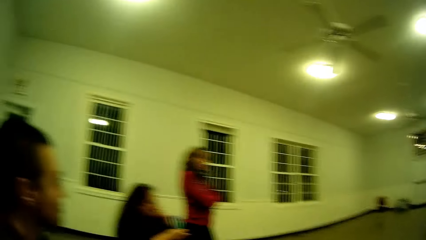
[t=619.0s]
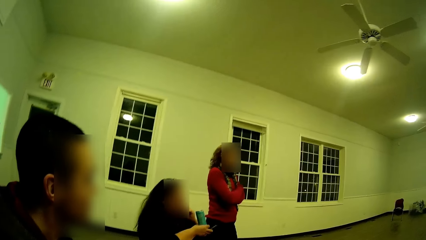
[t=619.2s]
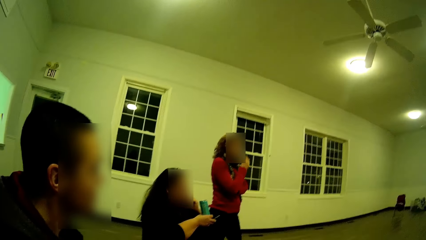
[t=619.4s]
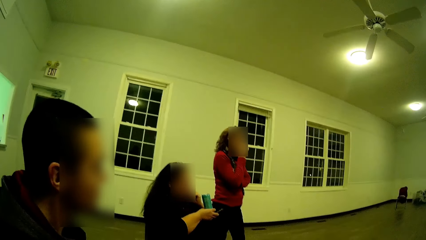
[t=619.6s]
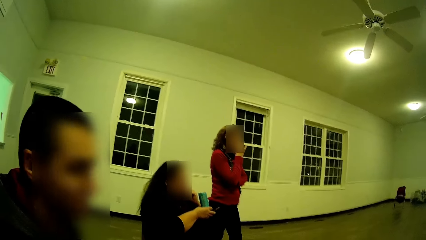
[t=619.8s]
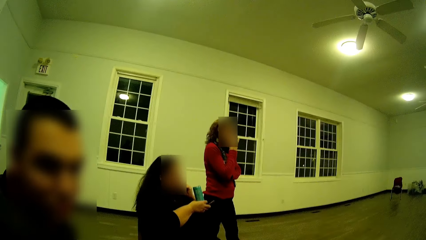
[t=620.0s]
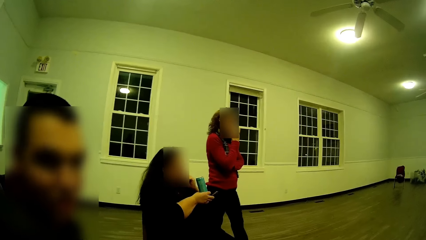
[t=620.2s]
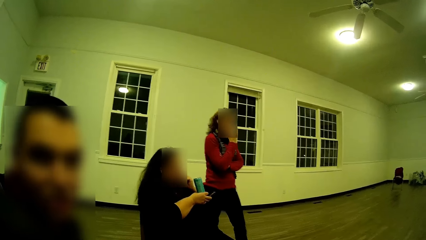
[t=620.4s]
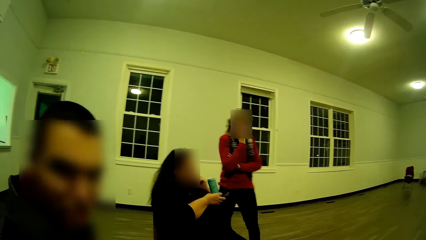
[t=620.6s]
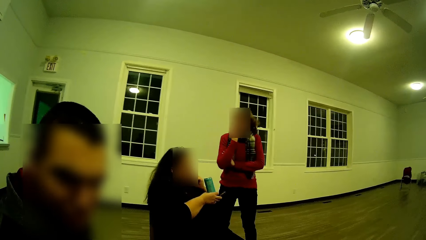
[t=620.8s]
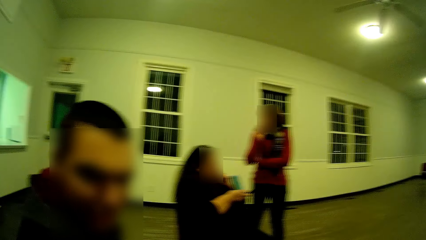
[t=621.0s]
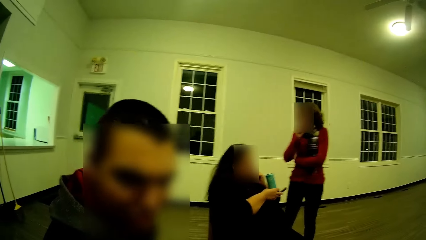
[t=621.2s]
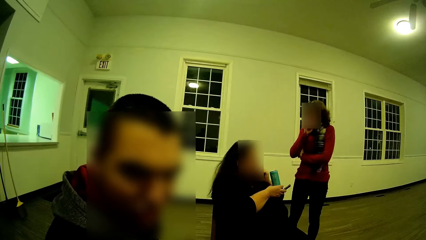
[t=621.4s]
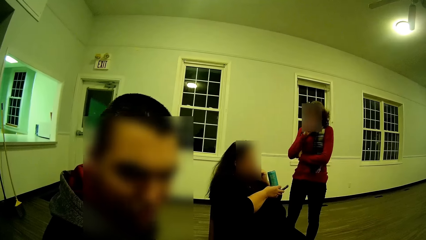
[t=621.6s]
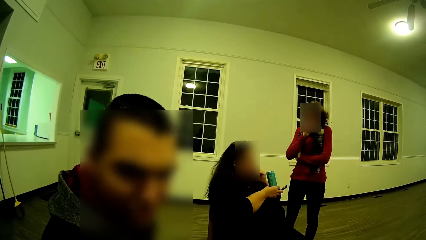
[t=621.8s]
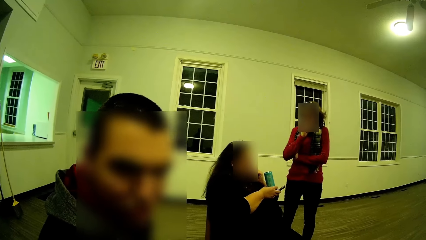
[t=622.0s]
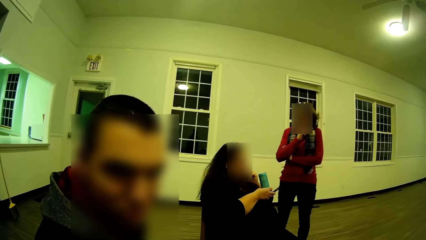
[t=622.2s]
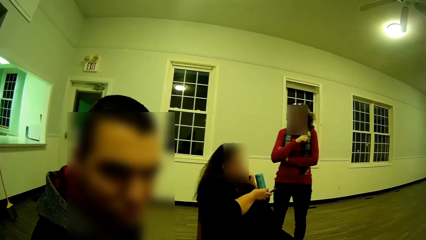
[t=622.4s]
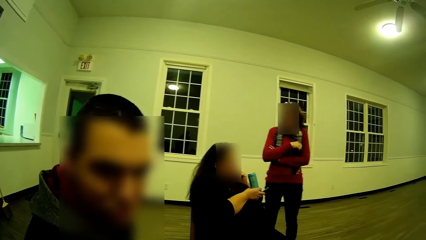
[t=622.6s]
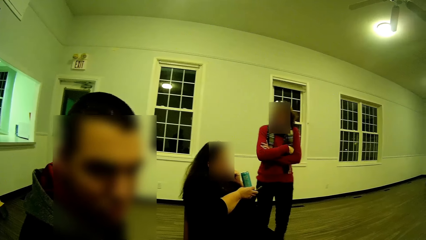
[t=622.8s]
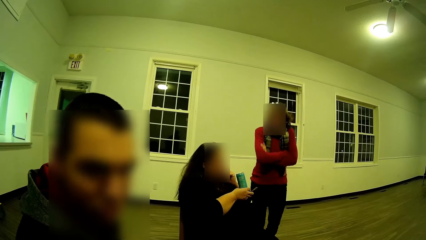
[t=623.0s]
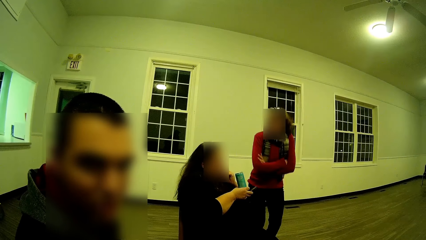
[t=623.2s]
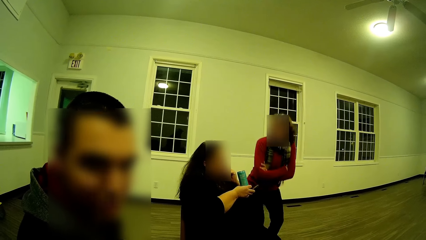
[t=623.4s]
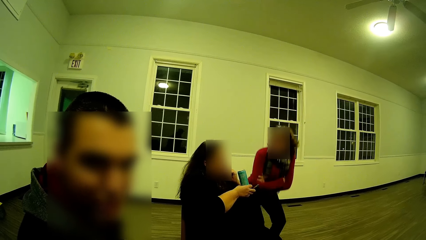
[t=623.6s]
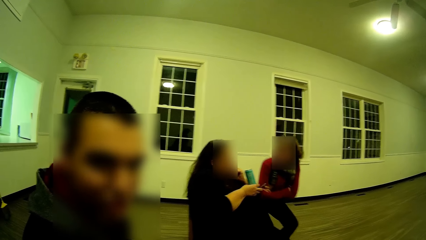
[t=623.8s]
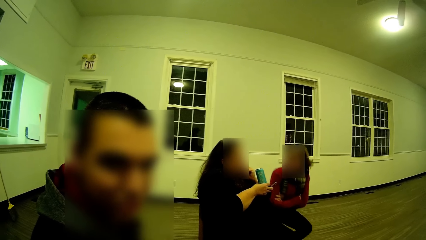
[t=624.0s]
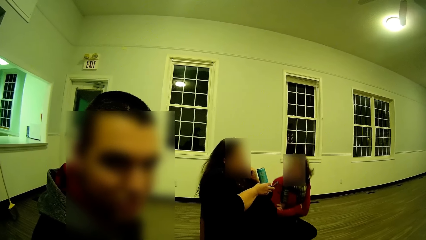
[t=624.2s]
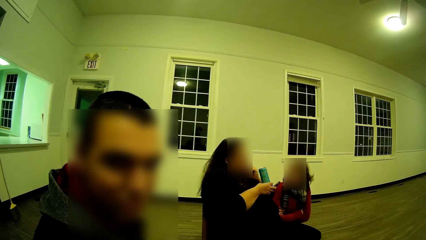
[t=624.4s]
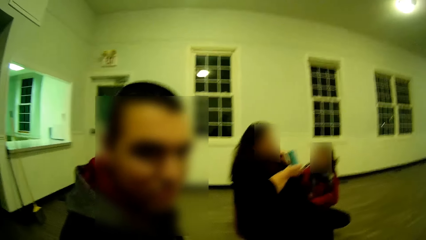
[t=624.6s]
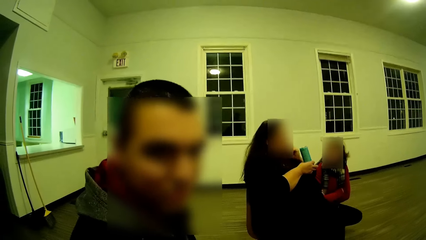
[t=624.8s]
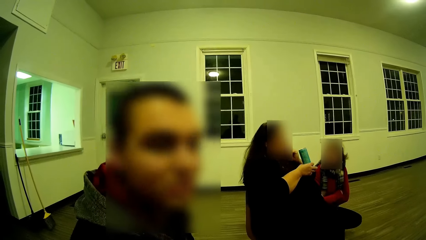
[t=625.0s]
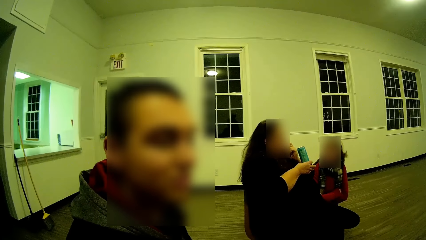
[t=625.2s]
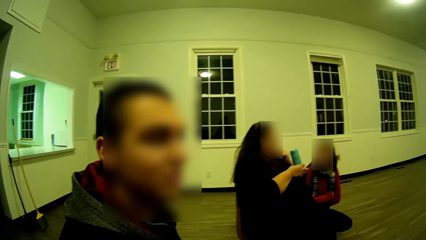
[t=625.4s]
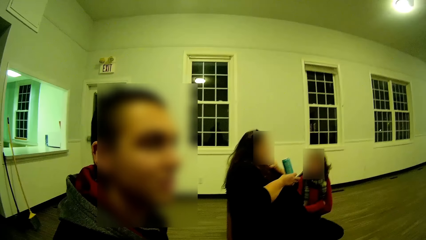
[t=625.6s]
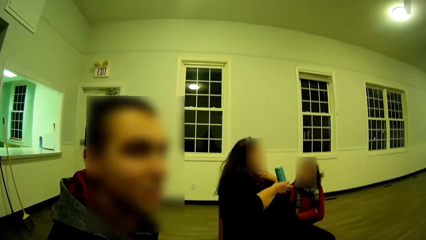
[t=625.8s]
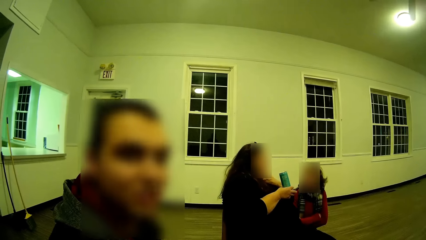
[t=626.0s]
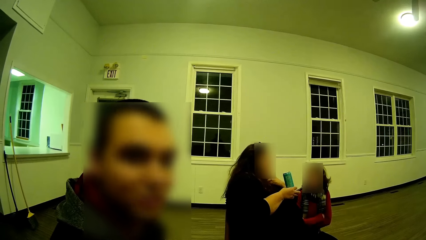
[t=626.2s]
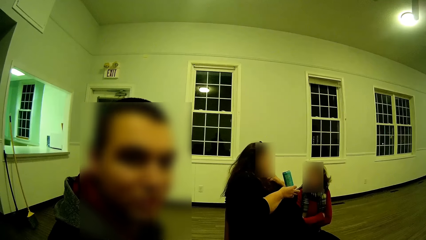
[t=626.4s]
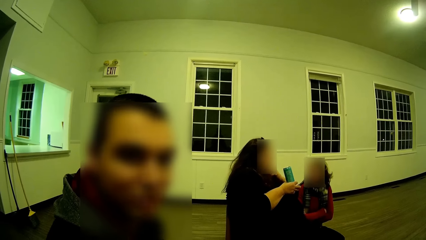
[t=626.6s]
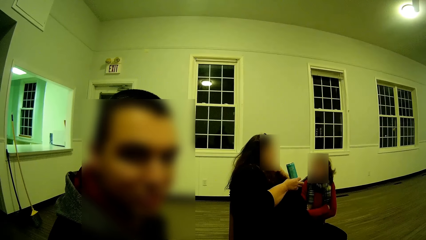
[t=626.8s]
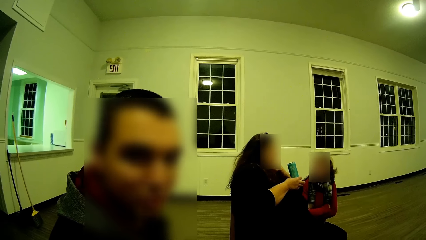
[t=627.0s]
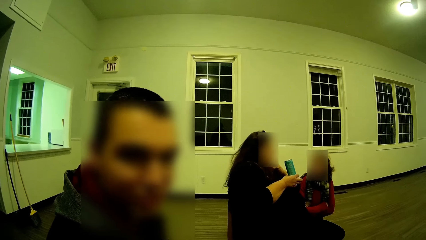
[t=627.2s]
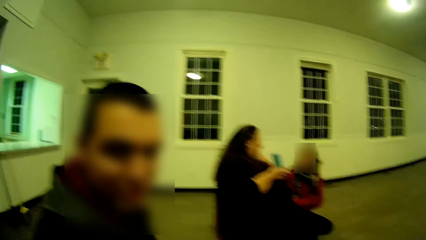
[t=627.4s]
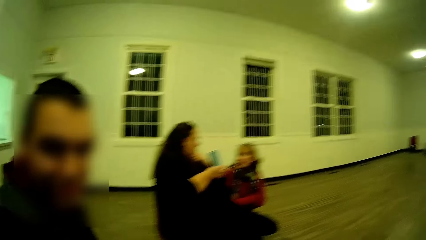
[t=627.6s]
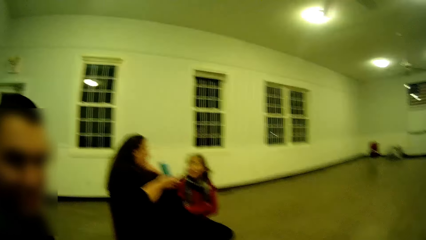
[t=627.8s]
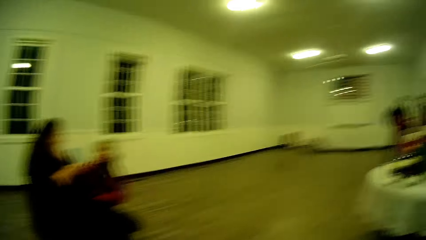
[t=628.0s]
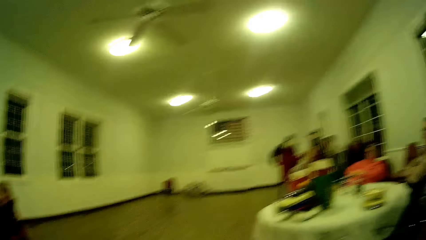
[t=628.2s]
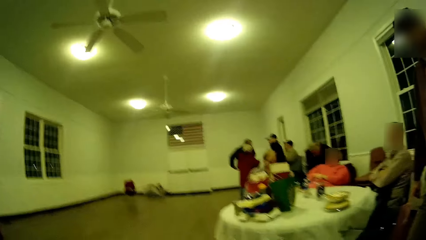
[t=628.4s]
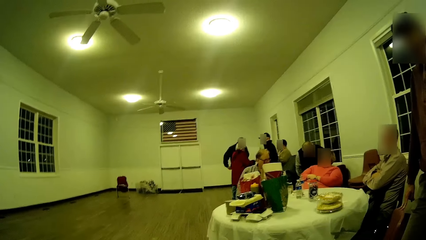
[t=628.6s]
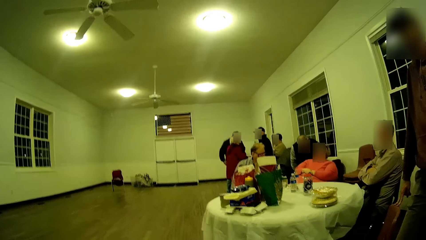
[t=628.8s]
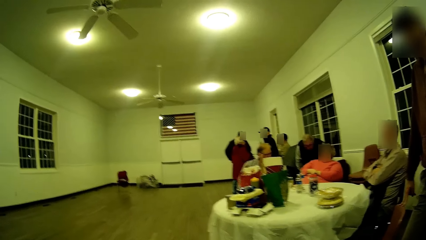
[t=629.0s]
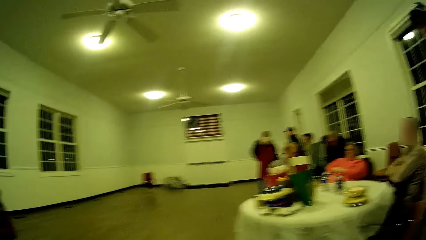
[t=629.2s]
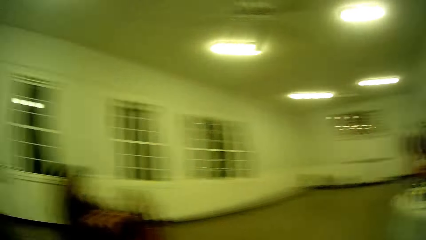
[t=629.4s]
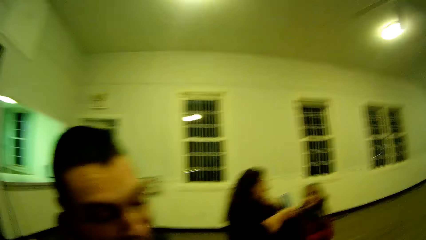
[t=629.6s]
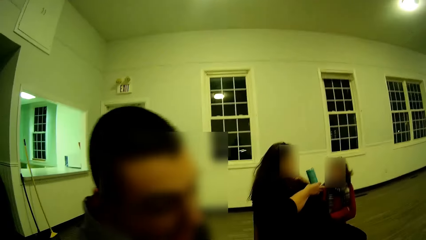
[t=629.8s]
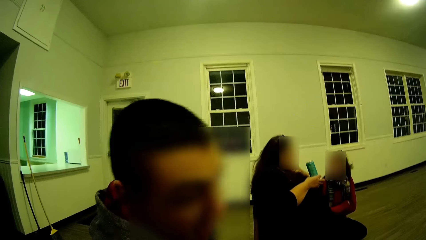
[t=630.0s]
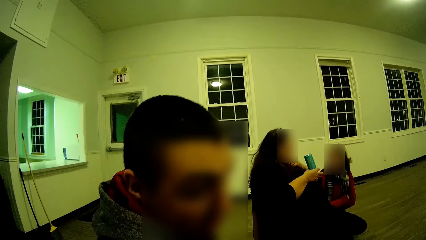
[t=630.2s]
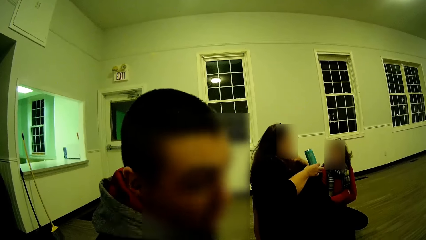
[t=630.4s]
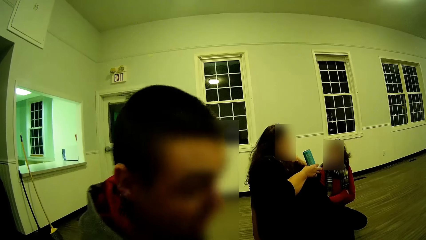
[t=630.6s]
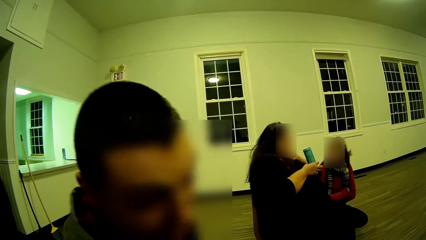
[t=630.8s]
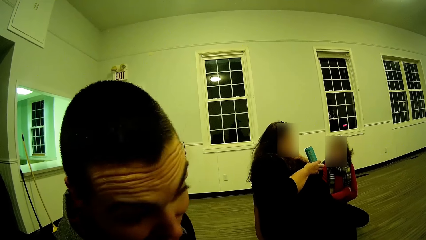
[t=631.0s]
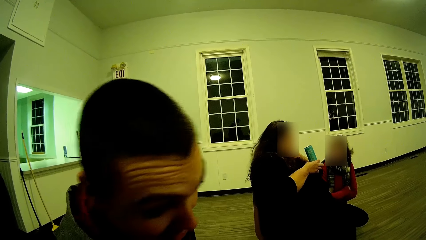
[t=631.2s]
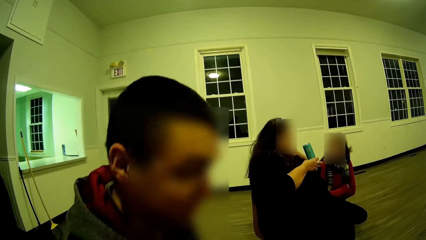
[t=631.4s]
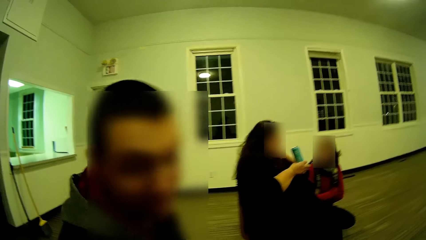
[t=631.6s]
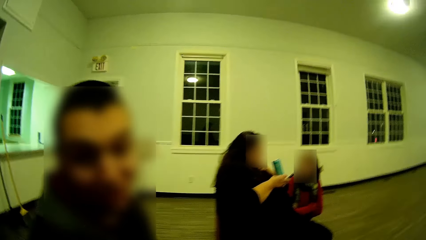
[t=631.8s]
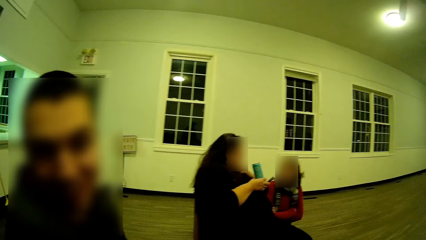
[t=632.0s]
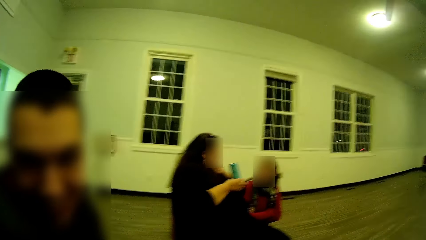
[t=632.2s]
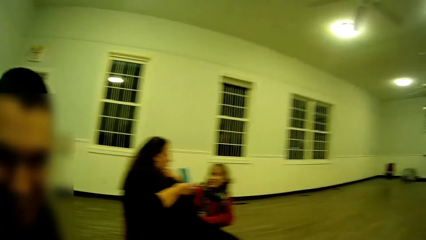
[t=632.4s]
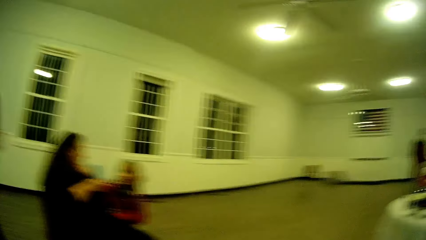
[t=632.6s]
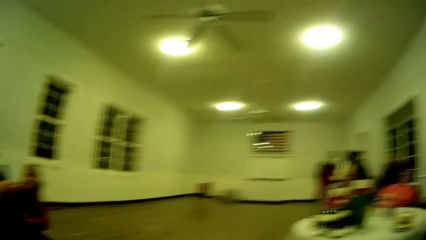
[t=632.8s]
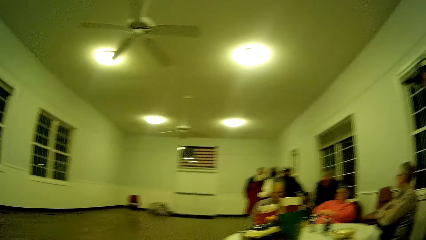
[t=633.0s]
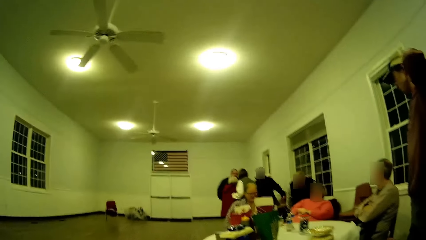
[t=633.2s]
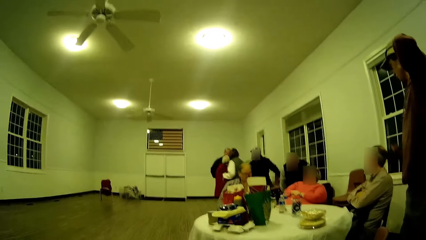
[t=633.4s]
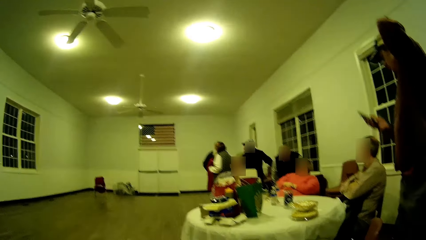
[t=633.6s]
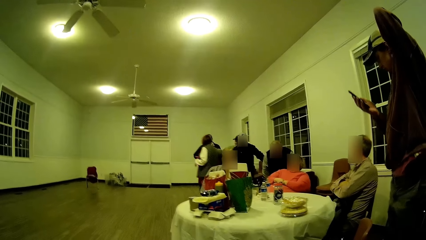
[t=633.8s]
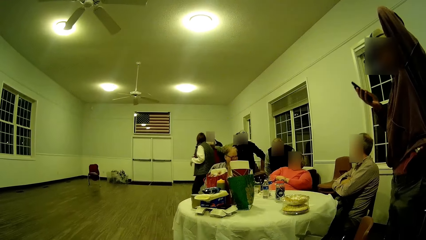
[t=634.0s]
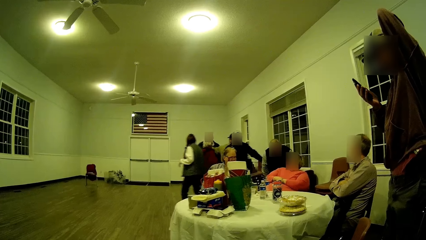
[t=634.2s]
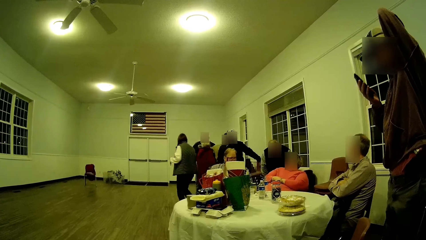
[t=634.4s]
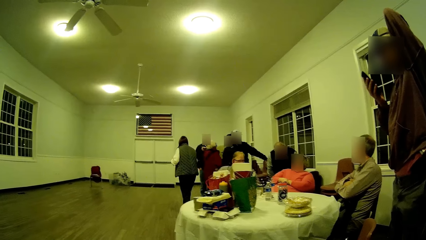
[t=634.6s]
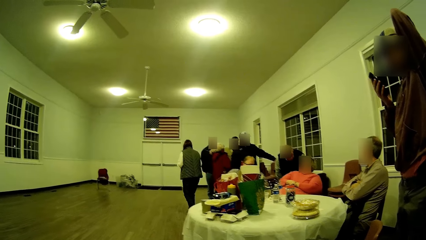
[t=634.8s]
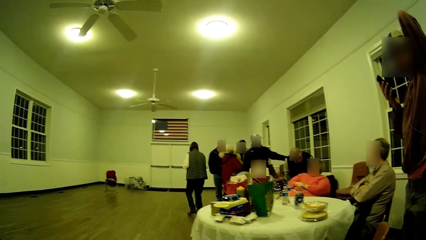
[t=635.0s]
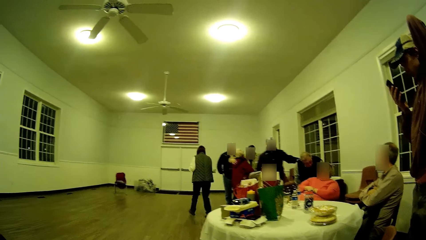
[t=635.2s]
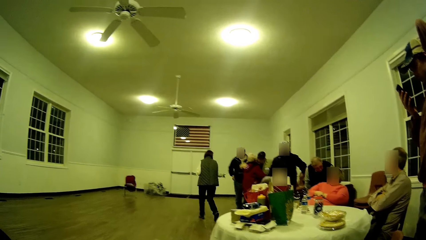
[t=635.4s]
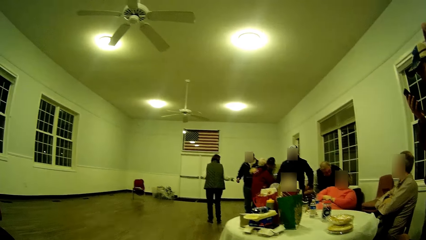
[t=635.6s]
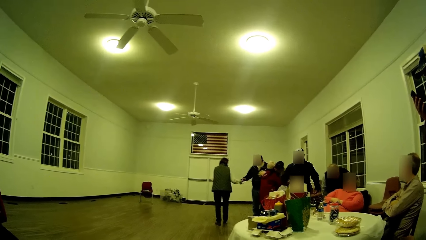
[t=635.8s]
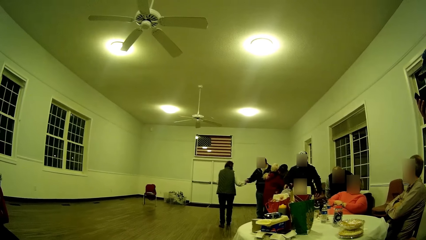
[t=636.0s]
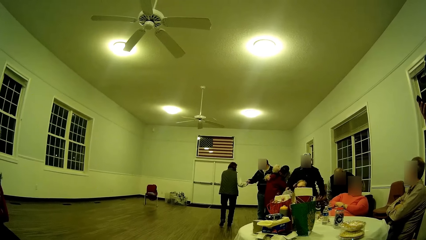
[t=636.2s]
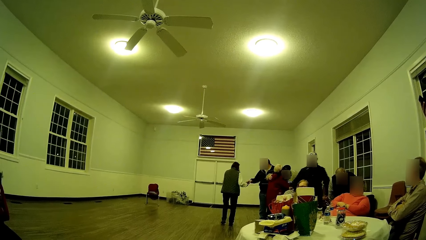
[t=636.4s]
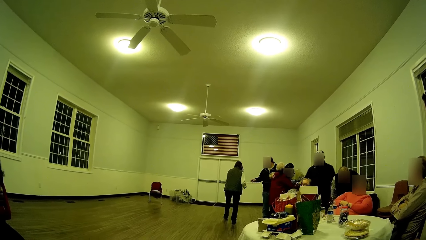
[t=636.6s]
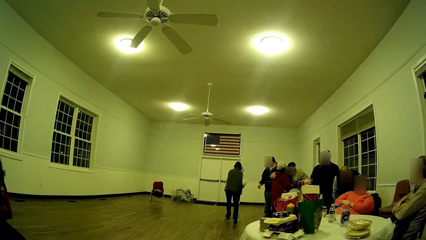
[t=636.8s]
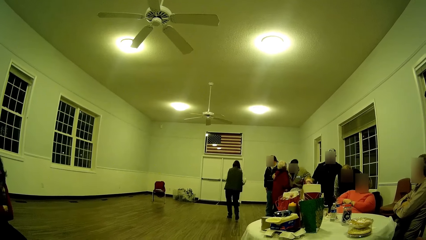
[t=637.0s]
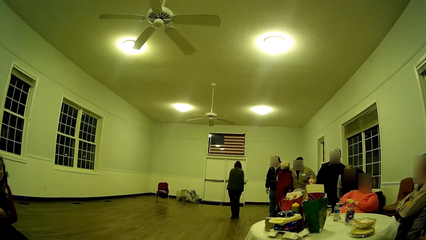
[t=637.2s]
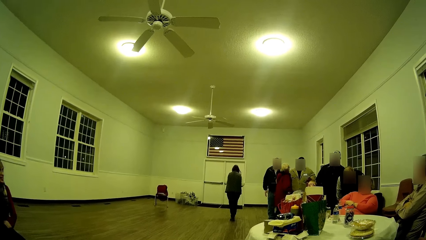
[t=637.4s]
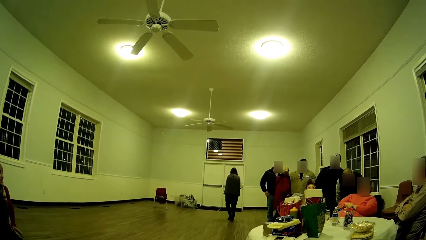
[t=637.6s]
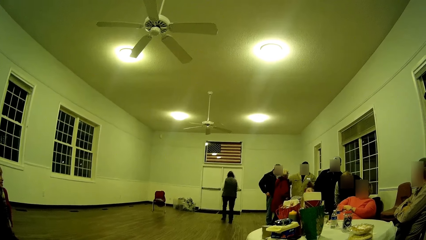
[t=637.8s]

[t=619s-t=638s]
A man converses. The man nods his head. The camera wearer looks around. The man shakes his head. The man converses. Another man looks at his phone.
